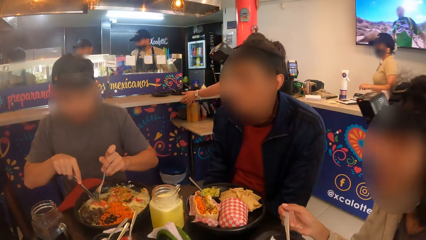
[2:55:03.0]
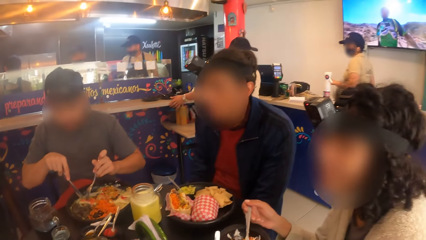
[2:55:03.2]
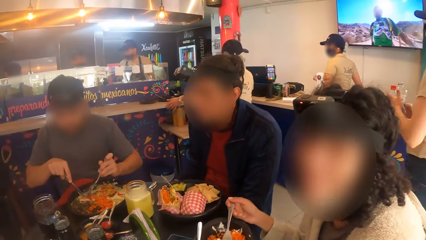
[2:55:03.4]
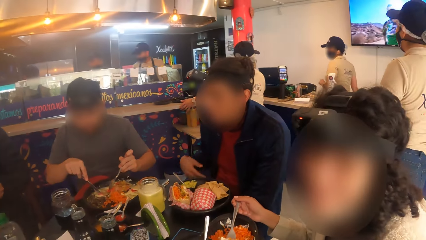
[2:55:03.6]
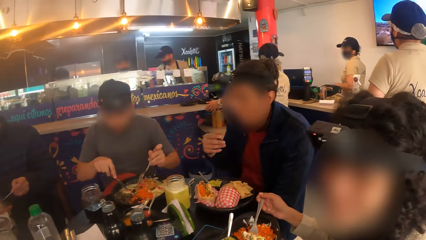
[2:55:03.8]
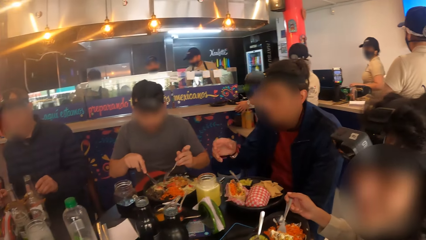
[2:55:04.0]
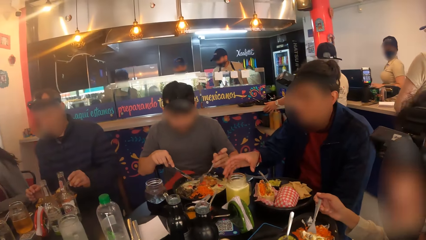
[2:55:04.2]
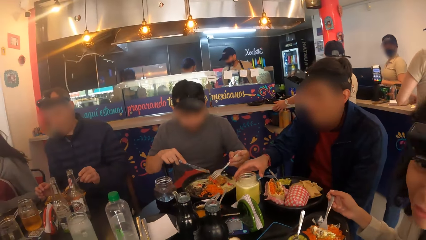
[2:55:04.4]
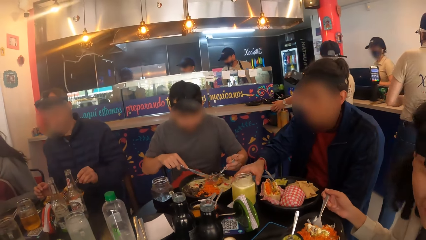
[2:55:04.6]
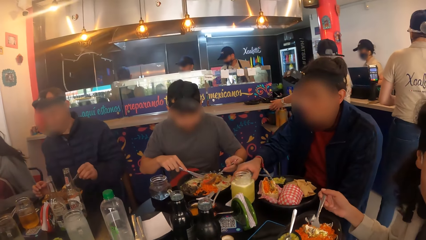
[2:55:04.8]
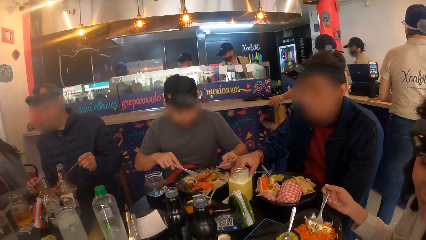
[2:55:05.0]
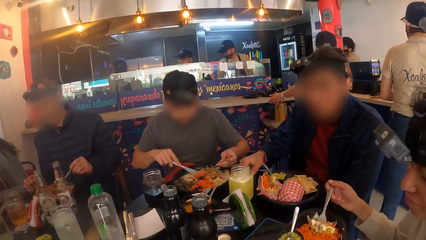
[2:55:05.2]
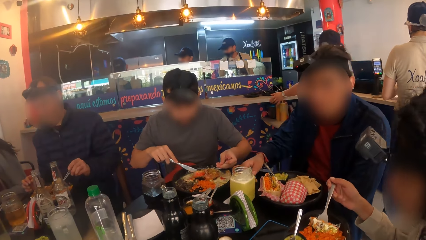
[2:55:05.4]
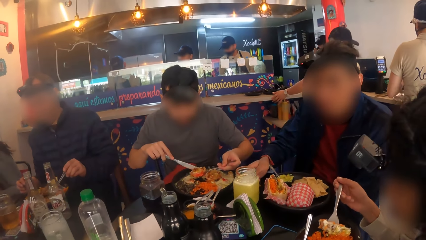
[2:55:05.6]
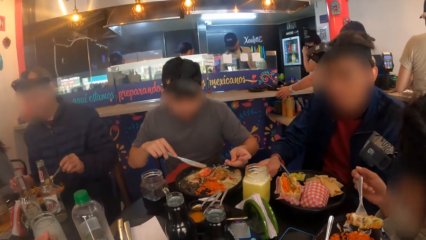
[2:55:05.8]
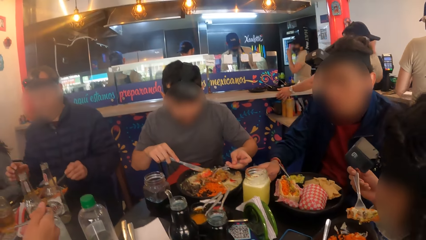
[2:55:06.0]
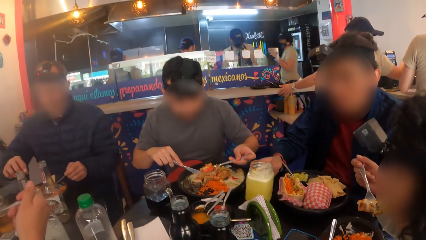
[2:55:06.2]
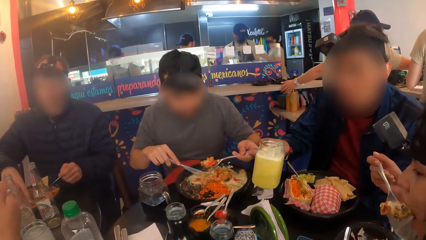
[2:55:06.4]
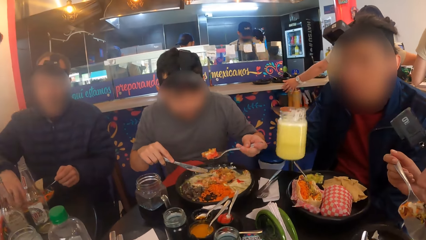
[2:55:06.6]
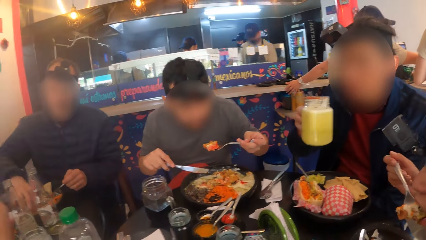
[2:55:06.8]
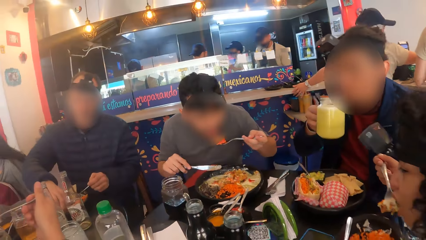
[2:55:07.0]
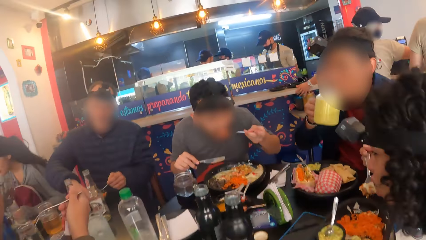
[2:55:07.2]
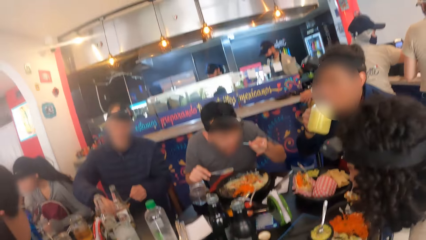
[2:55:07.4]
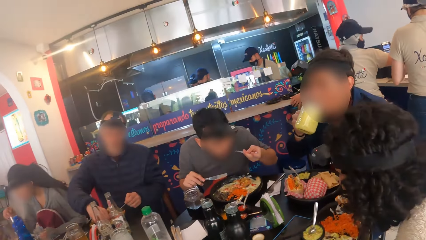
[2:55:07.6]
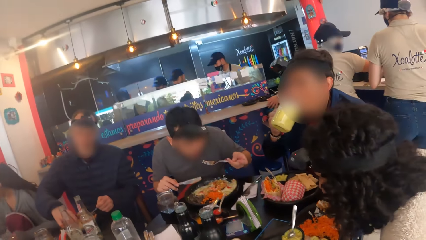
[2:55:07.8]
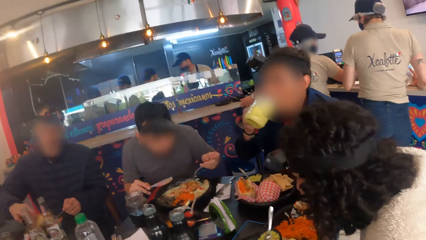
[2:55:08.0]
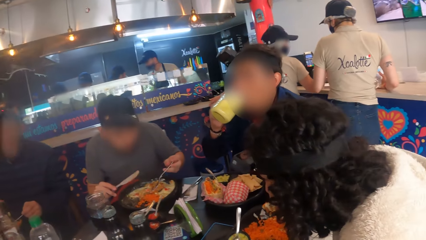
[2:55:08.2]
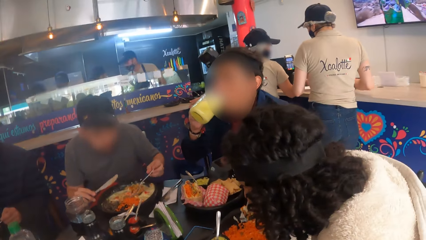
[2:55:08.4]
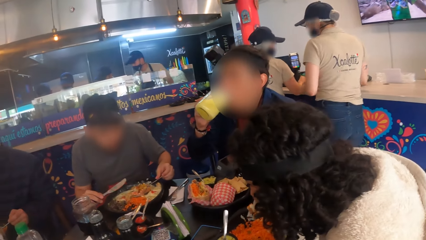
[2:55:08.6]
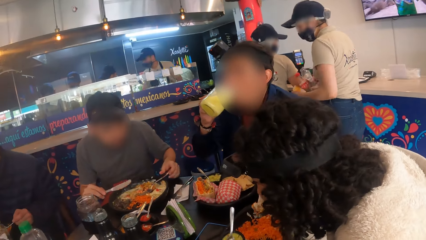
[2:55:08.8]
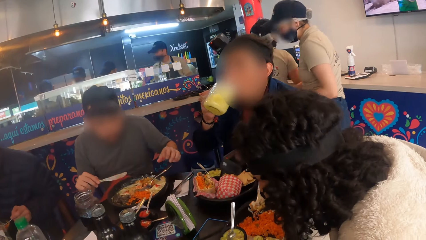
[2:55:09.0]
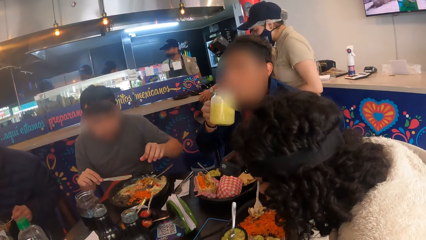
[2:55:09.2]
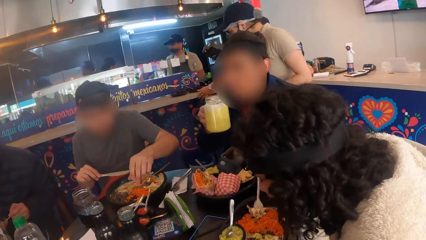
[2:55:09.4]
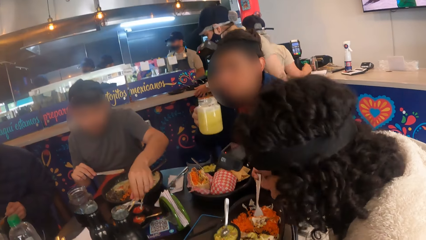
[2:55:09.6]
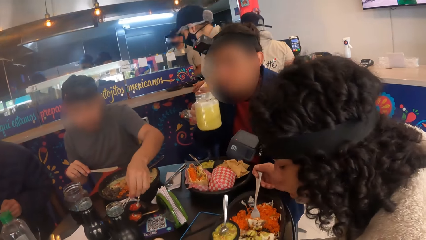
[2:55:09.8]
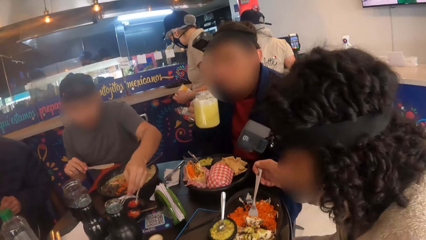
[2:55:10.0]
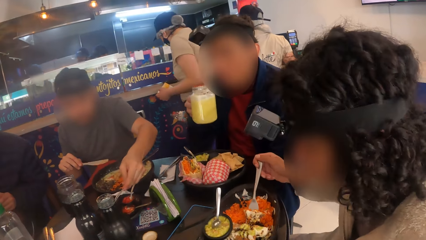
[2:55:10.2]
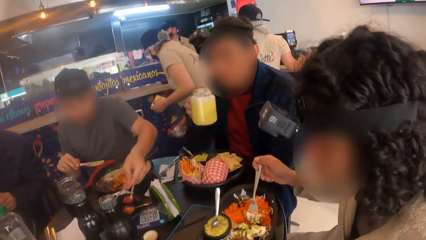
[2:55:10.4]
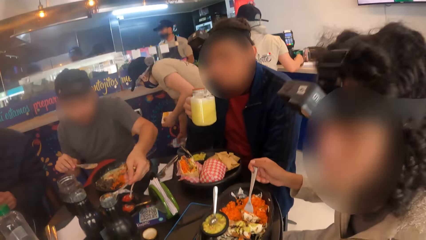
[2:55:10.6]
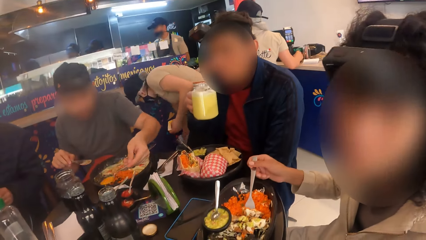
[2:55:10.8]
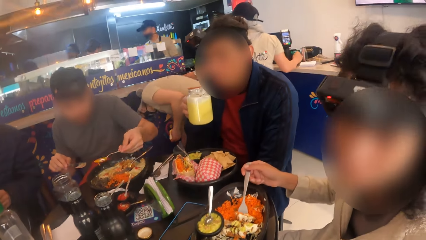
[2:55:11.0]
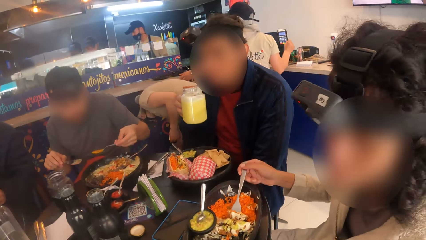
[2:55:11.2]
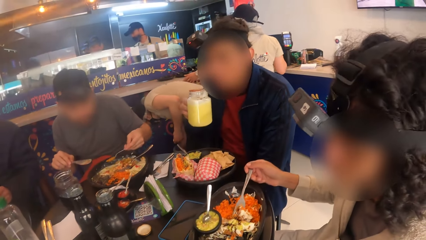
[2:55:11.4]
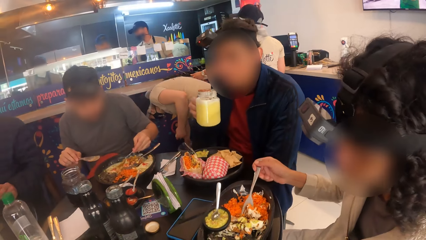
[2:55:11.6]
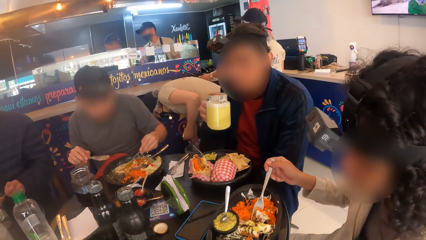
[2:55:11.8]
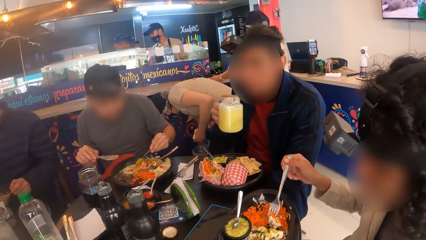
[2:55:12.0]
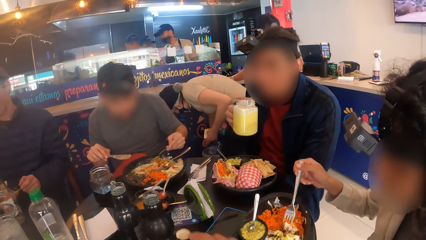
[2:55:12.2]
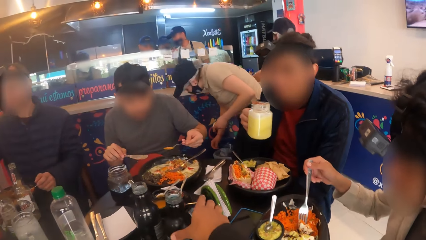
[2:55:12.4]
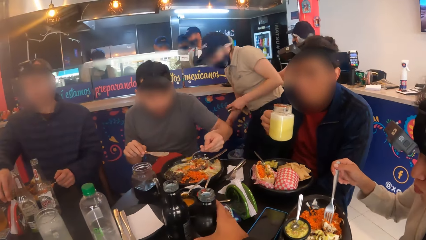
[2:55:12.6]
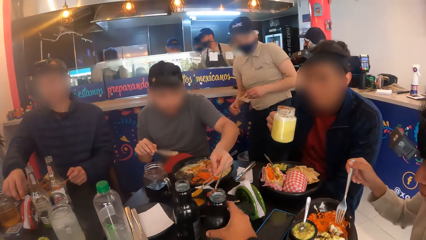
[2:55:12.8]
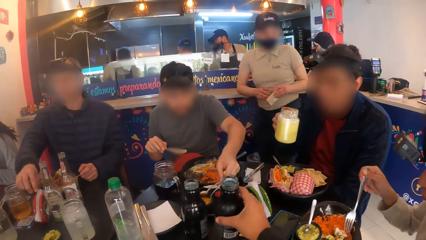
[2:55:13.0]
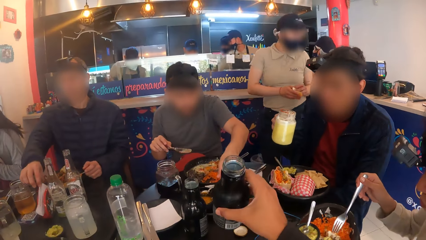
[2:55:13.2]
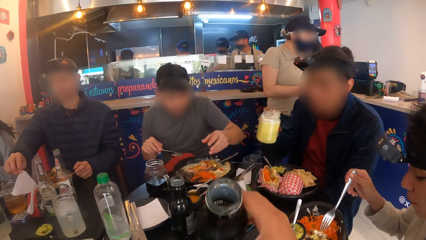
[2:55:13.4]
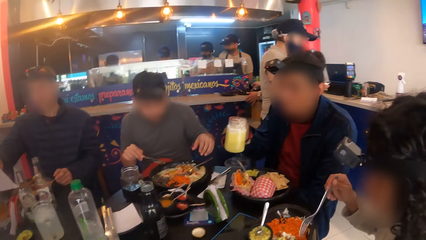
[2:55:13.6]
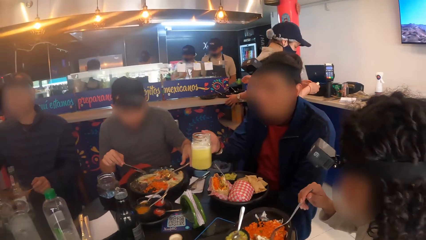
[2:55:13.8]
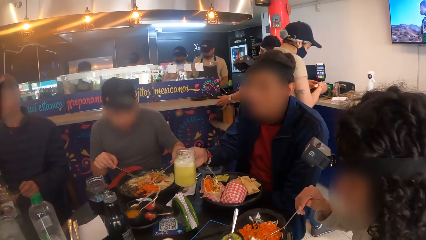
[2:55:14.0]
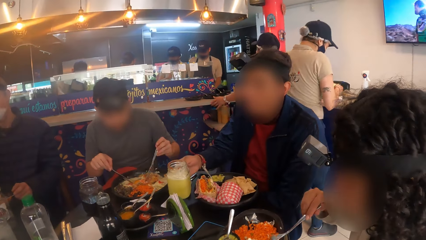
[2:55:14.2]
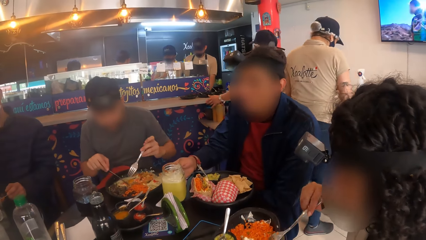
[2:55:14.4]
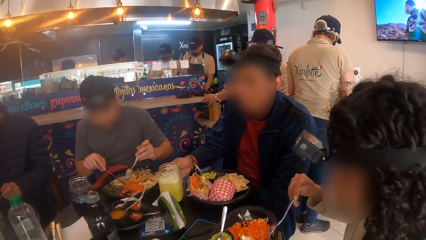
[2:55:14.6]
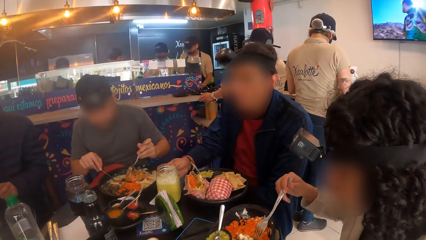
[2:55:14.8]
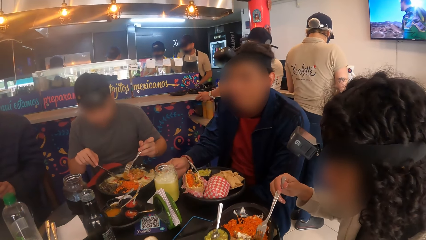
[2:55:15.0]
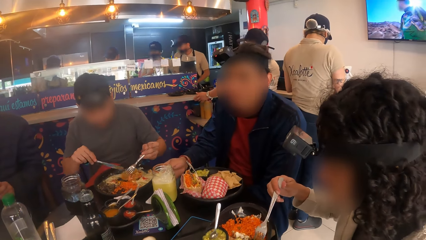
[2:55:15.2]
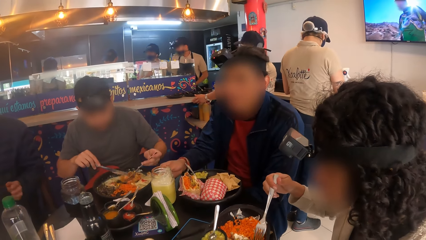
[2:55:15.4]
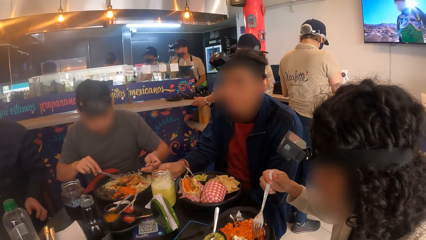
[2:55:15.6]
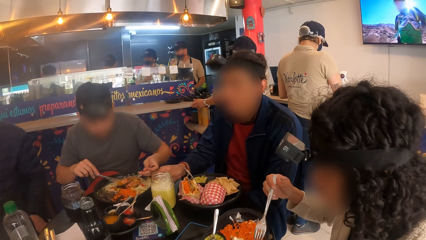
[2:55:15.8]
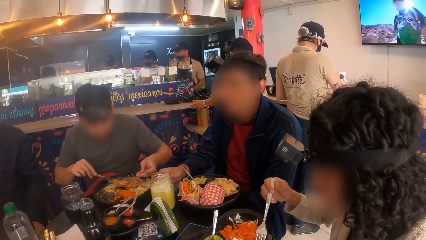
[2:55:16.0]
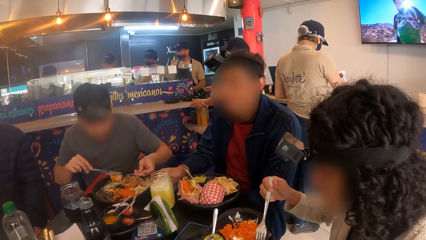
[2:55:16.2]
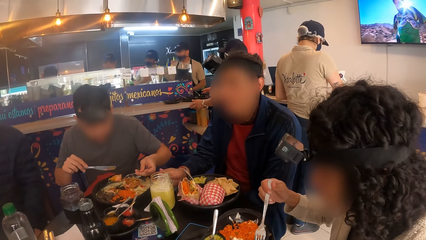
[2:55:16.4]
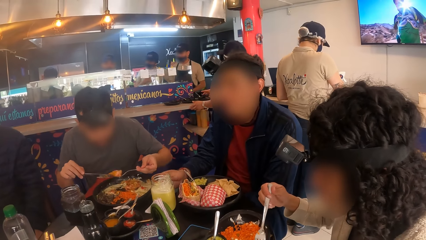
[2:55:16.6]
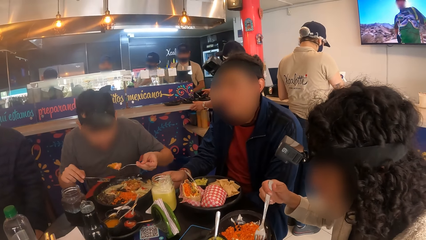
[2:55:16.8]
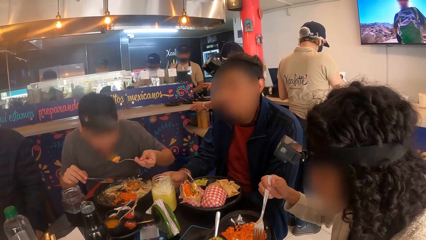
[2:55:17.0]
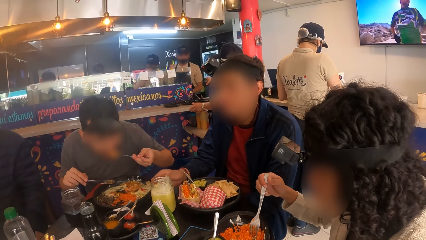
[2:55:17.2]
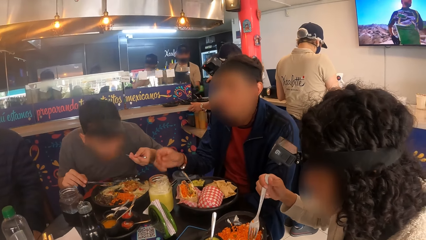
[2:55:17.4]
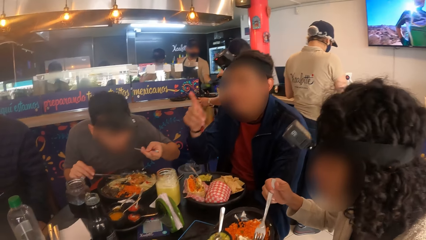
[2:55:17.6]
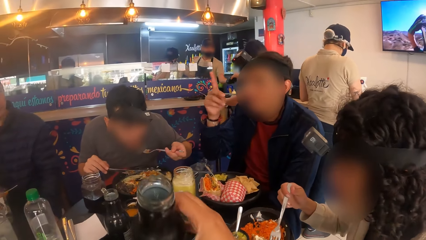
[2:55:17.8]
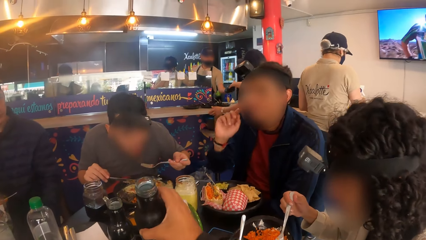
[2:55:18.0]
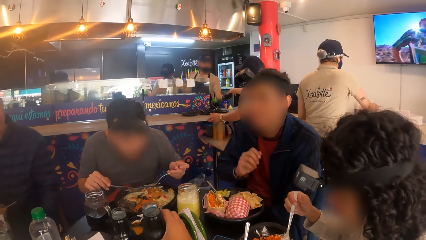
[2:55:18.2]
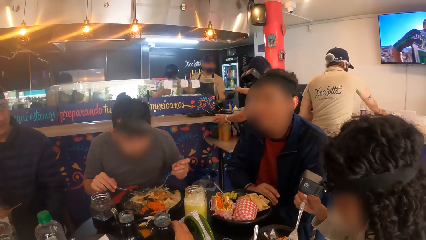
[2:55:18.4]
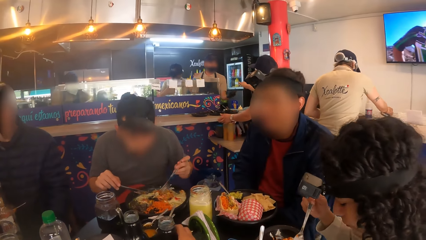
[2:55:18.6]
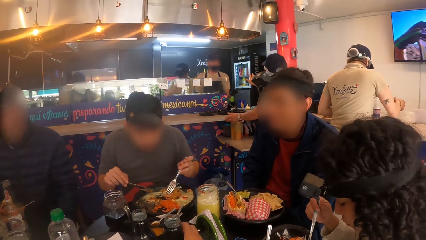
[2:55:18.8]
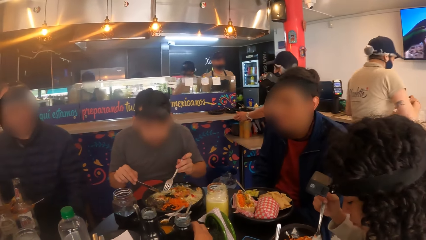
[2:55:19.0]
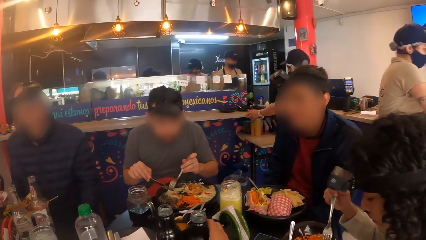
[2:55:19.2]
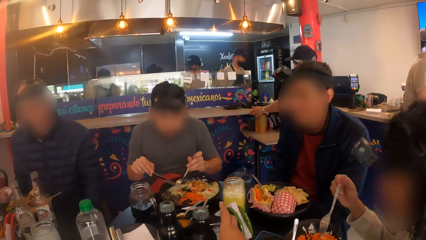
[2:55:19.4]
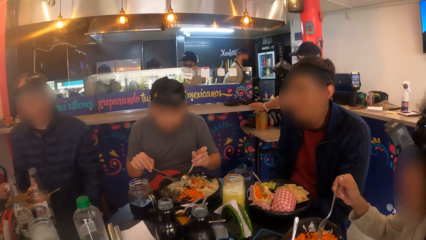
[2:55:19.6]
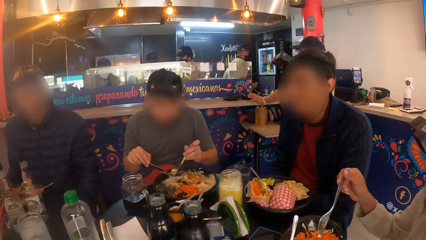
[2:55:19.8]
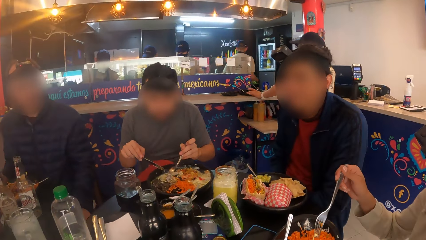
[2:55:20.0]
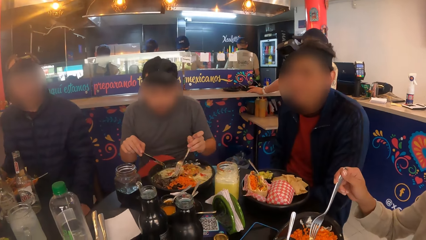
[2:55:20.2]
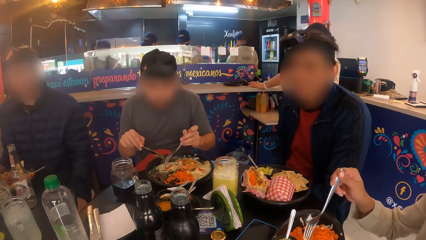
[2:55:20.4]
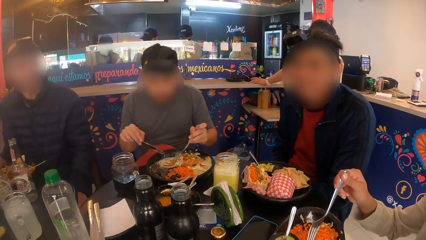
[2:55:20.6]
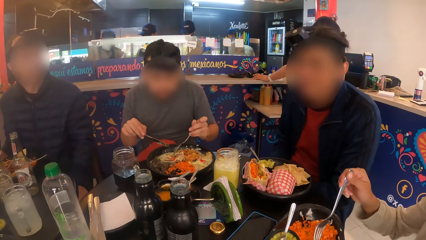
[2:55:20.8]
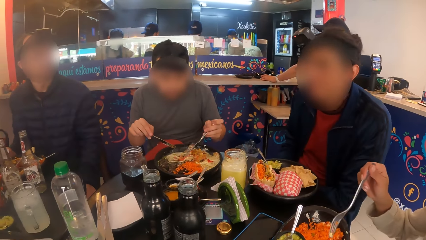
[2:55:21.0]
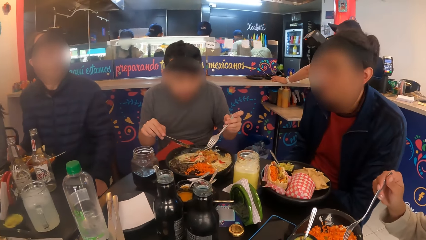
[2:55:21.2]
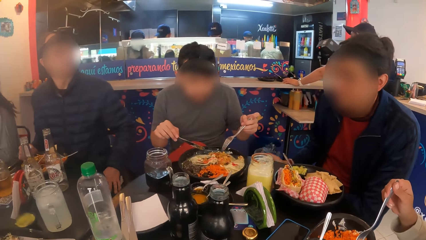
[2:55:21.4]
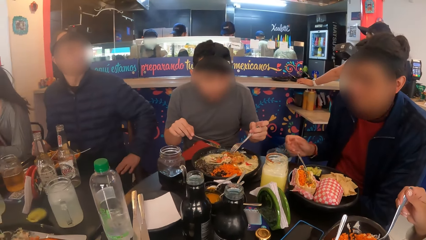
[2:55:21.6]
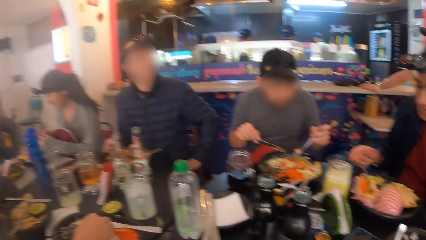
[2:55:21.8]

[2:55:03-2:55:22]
A man eats chips from a plate on the table with a spoon in his left hand. Another man picks up a cup from the table with his right hand. A lady eats food. The second man drinks from the cup in his right hand. A third man drops the fork on the plate with his left hand and scoops sauce from the plate with a spoon in his right hand to the plate of spaghetti. The camera wearer picks up the bottle or soda from the table with his right hand. The third man drops the spoon on the sauce with his left hand. The first man picks up a napkin from the table with his right hand. The third man picks up the fork from the plate with his left hand. The second man drops the cup on the table with his right hand. The third man eats spaghetti from the plate with cutlery in both hands. The camera wearer puts the soda on the table.
